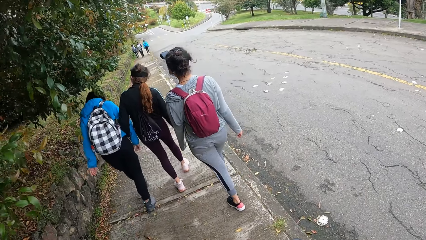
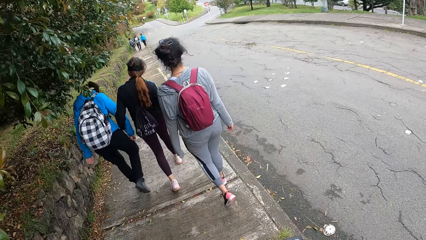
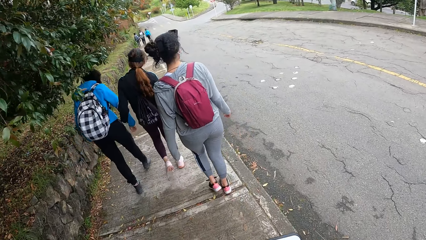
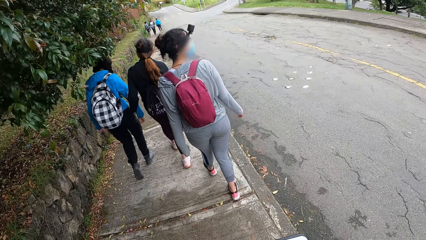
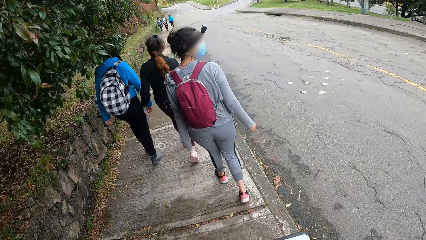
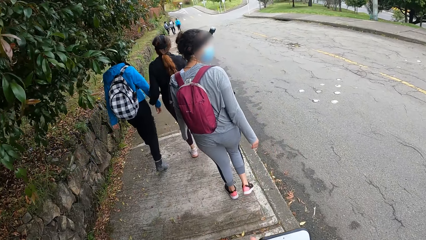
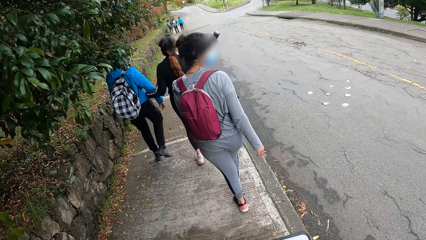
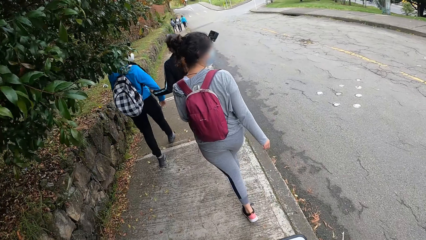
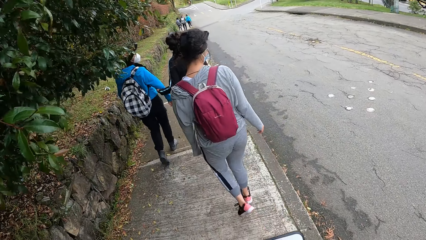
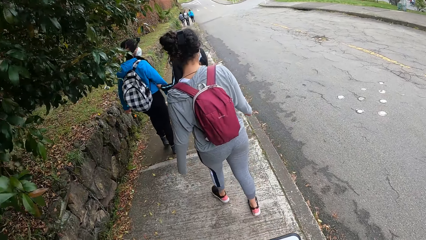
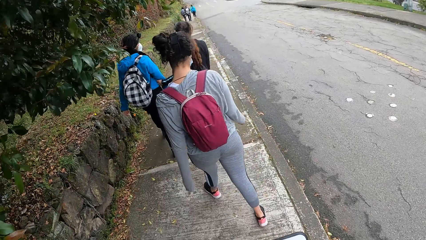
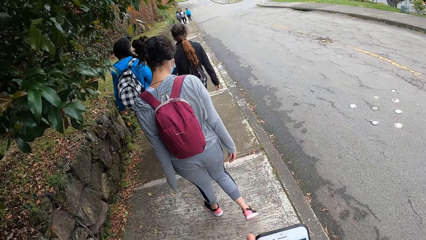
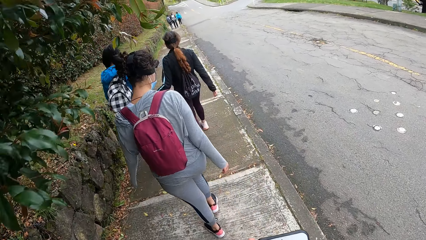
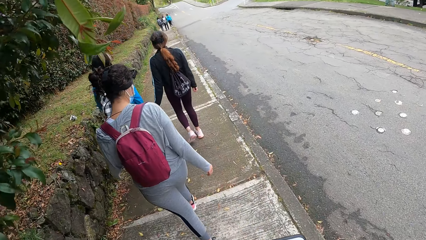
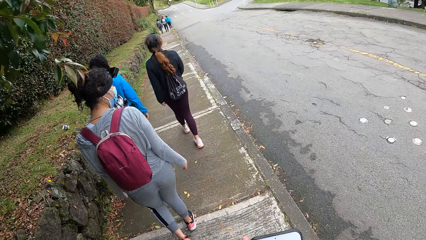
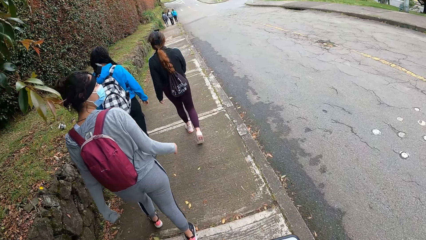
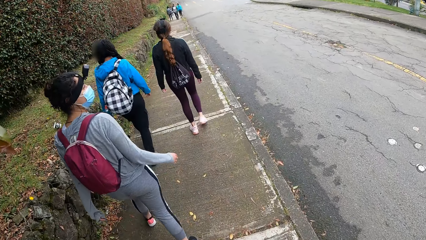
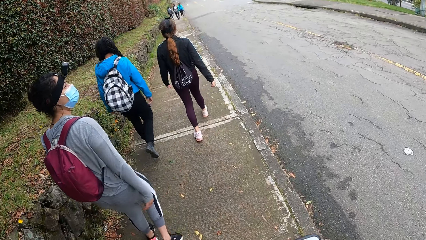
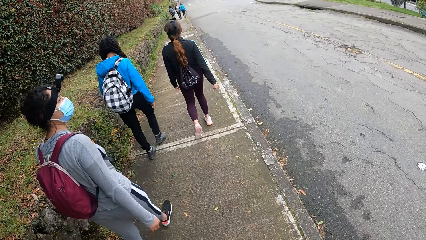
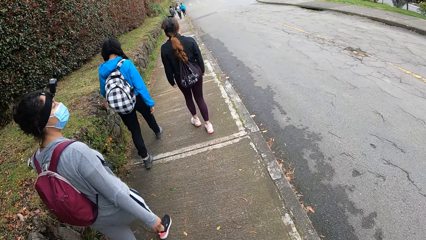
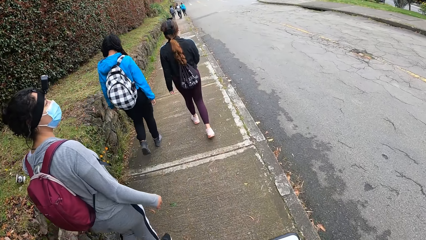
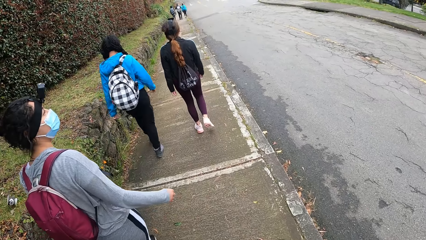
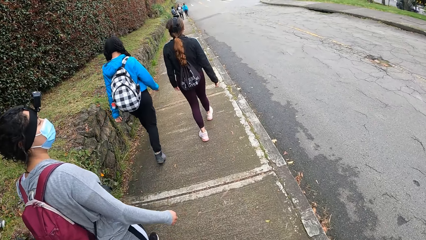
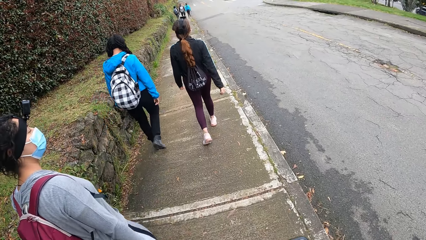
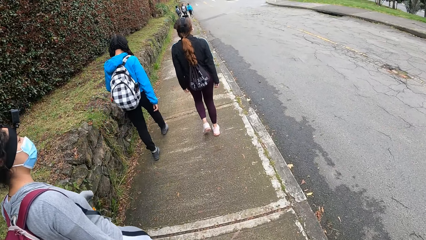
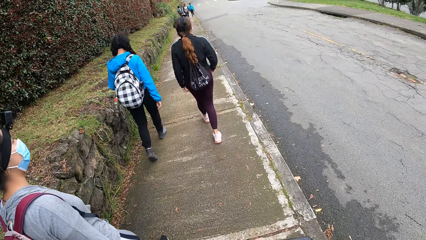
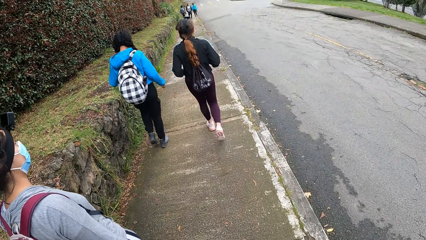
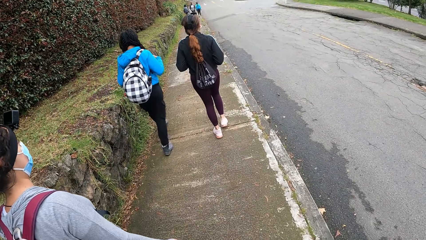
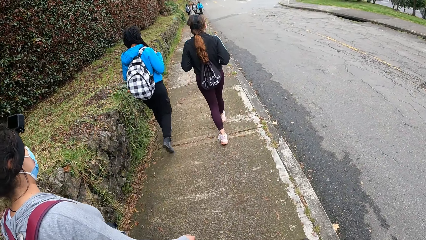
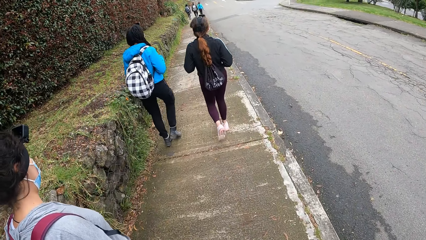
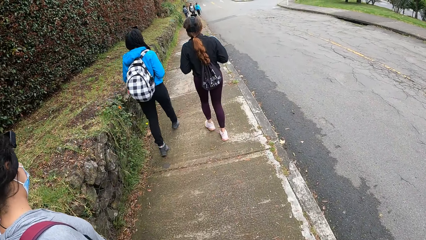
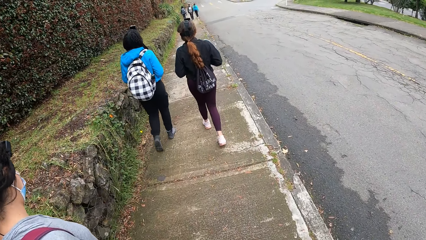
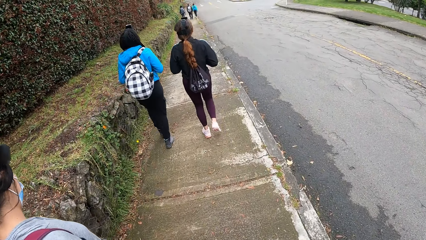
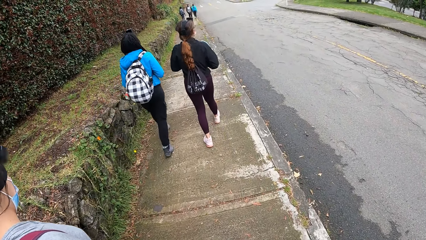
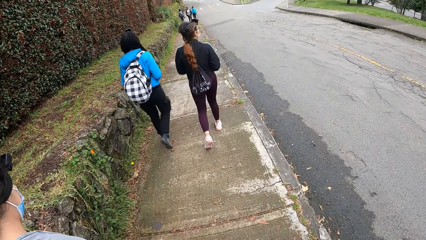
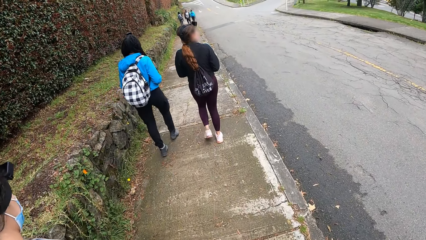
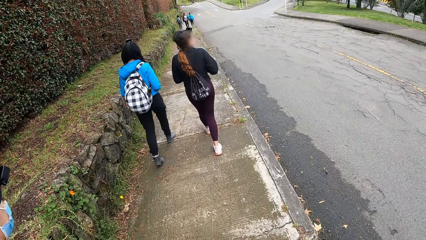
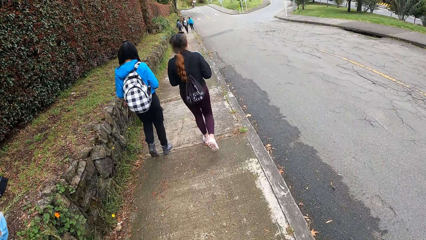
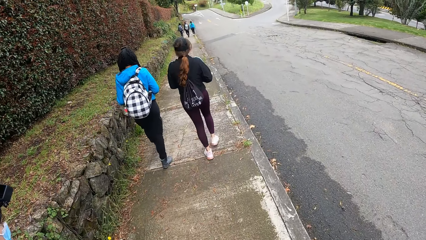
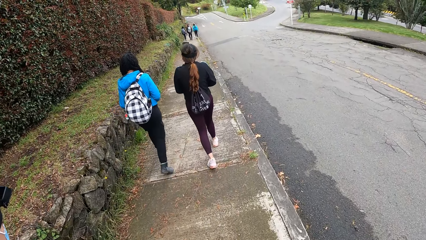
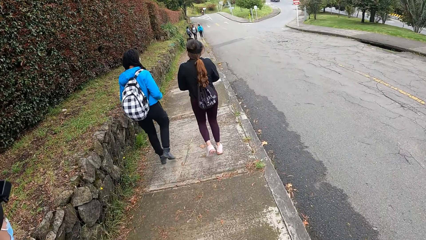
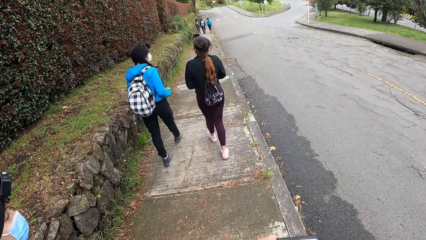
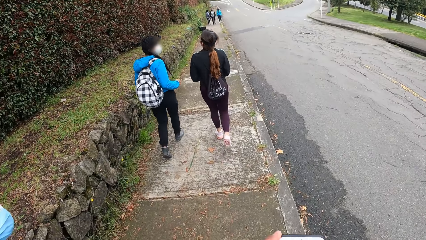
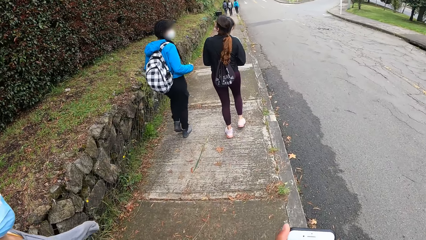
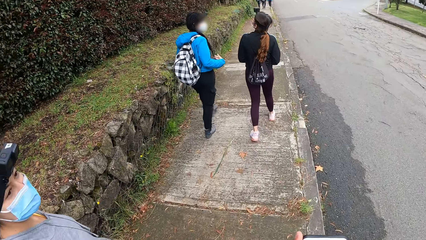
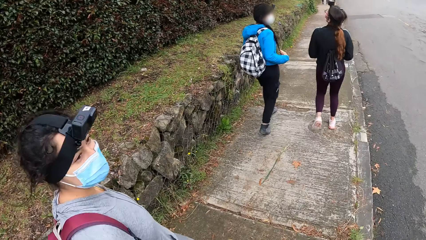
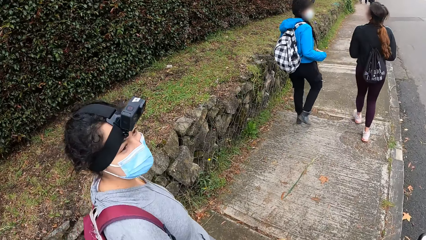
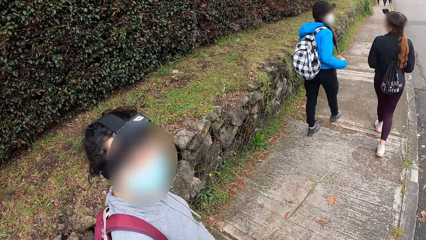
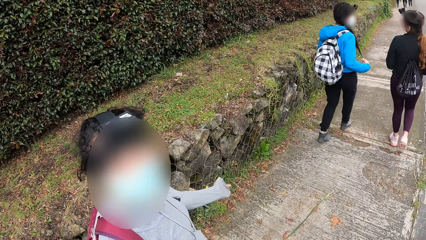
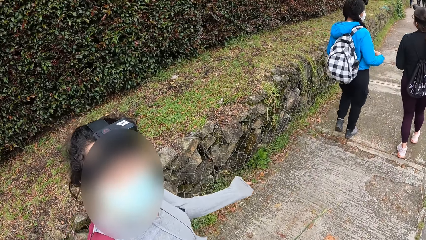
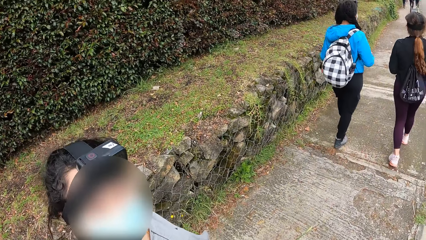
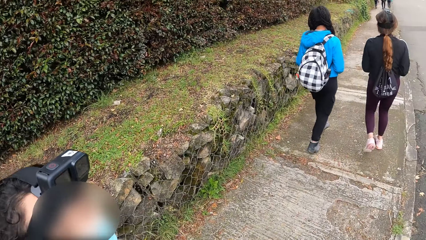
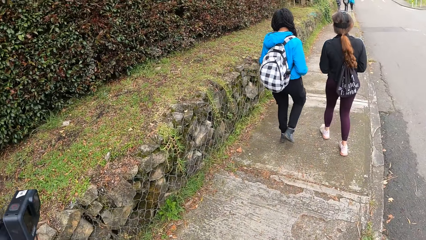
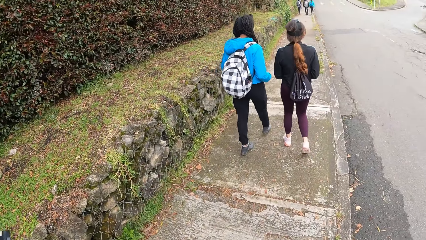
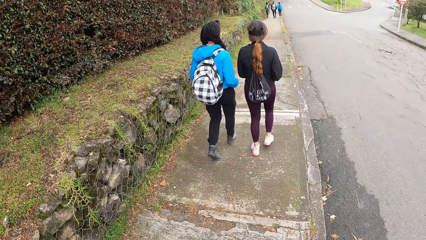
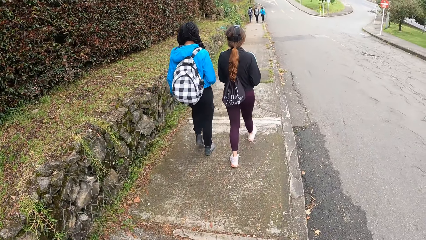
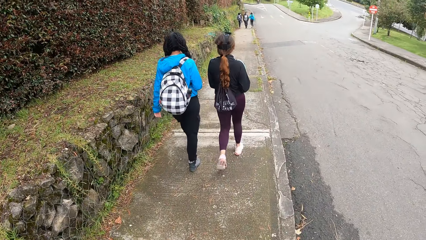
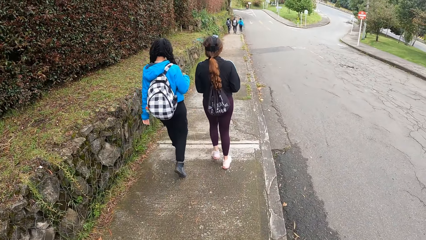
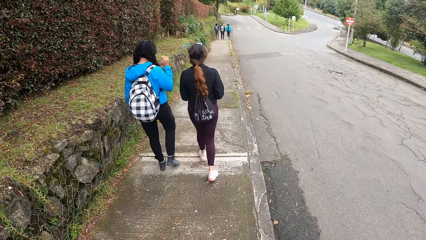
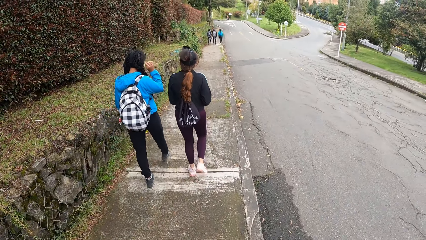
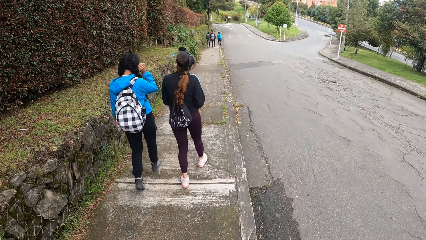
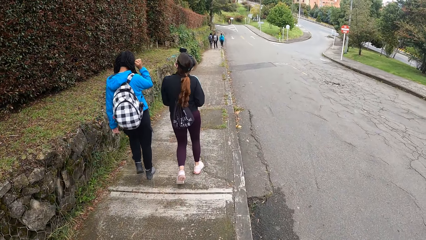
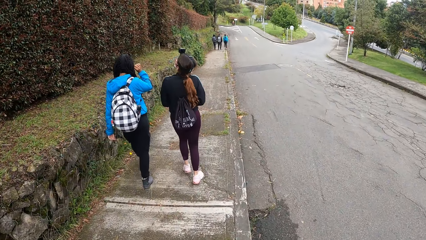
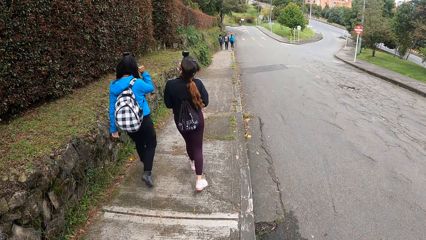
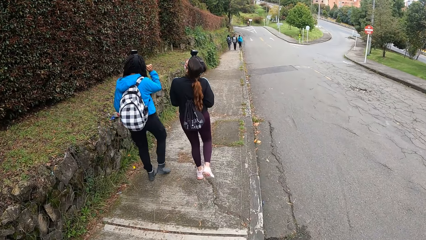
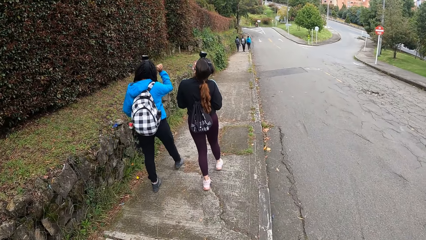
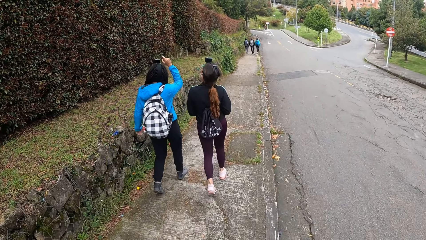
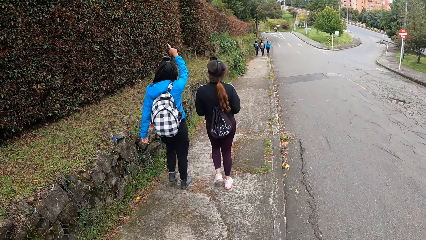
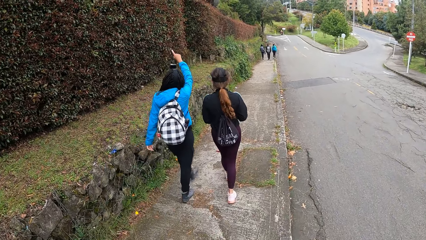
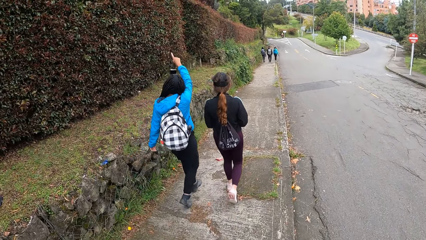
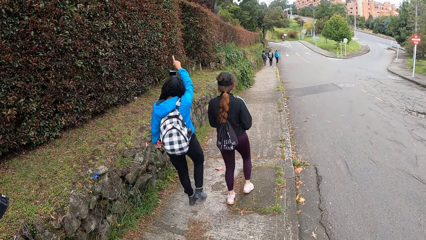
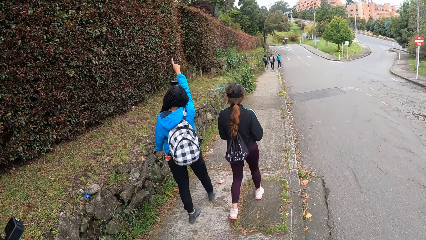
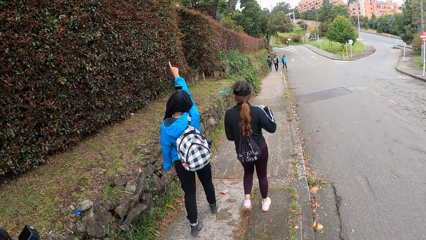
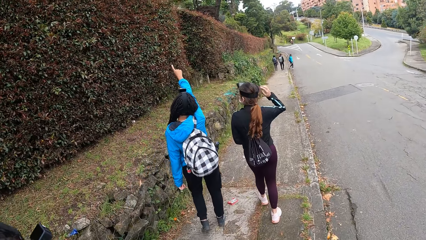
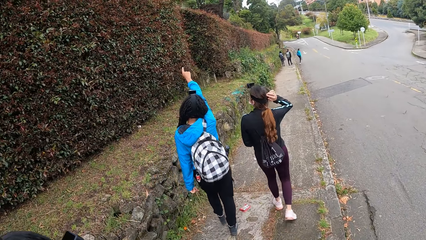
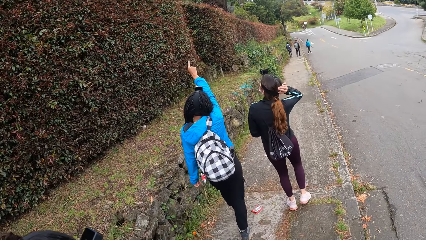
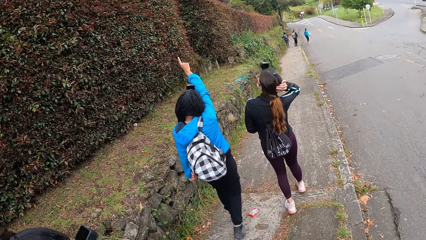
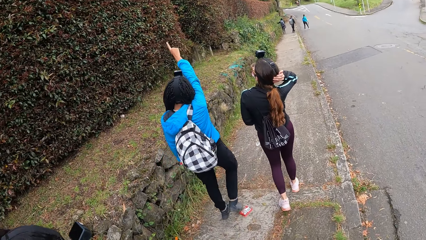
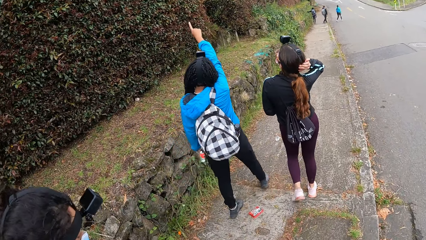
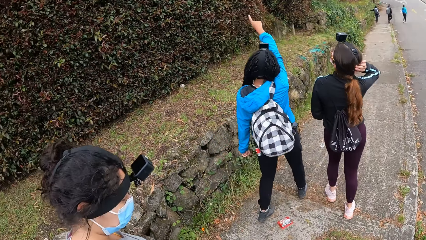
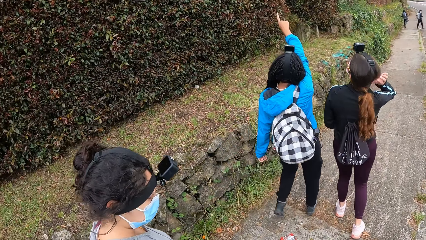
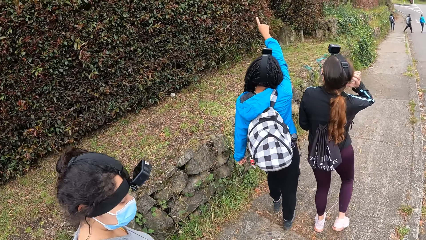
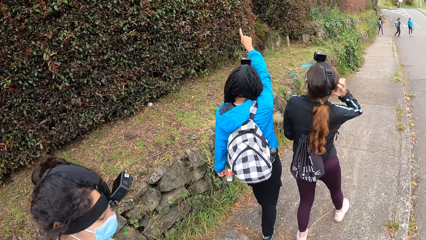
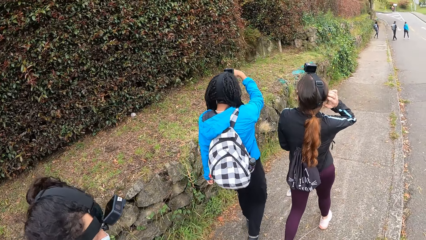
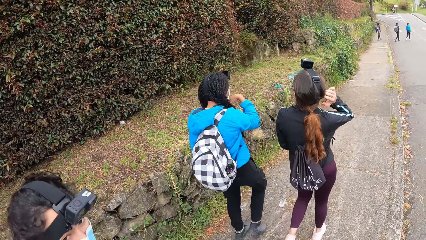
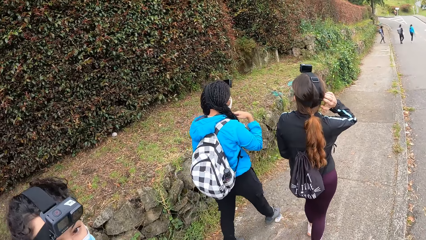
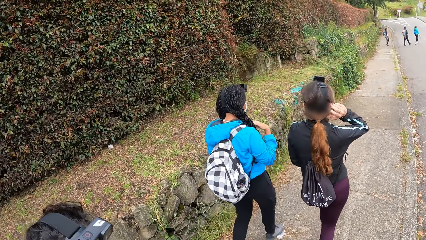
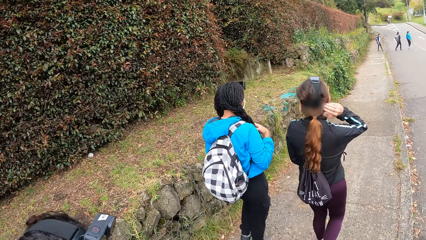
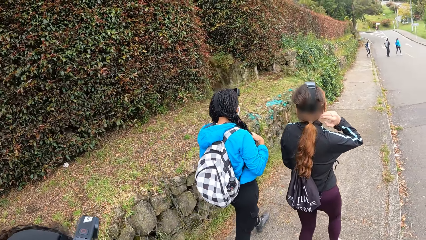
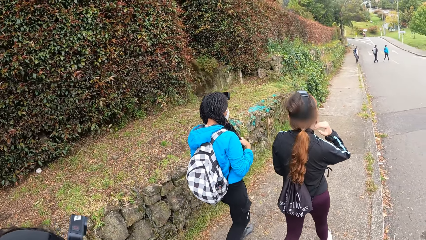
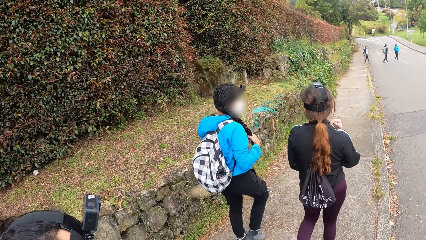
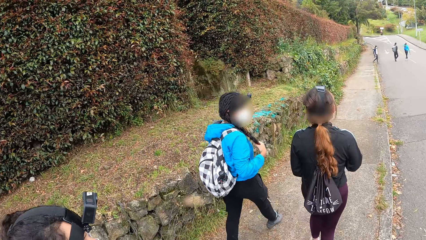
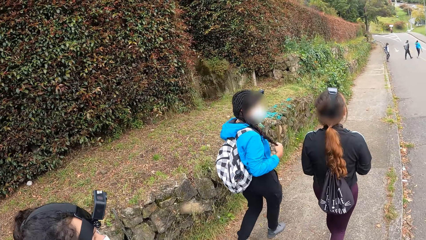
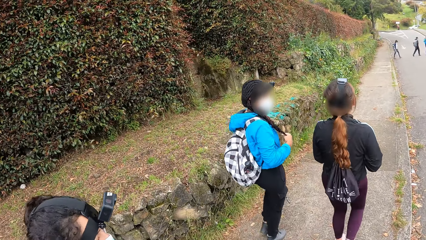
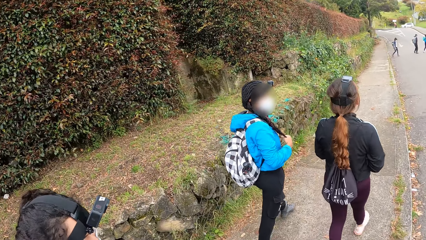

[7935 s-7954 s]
A woman removes her left hand from another woman's right hand. The second woman holds her hair with her right hand. She scratches her hair with her right hand. She points to a flower plant on the lawn with her right hand. A third woman crosses a road to a pathway. A fourth woman touches a flower plant on the lawn with her left hand. A man crosses the road to the pathway. The fourth woman crosses the road to the pathway. The second woman holds her hair with her right hand. The fourth woman crosses the road to the pathway.
